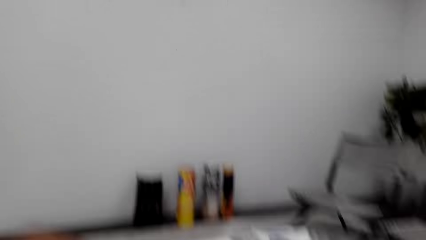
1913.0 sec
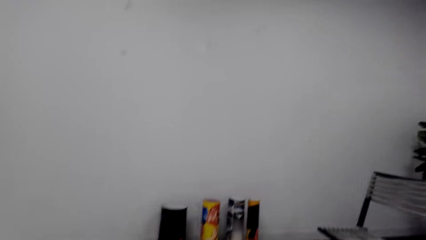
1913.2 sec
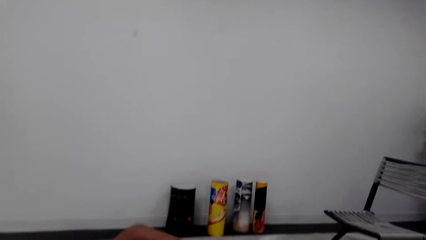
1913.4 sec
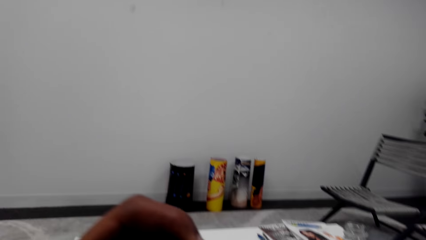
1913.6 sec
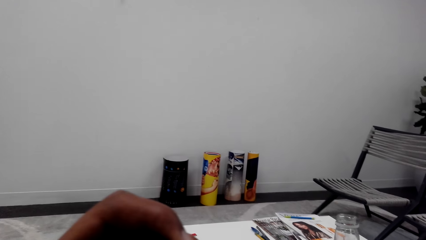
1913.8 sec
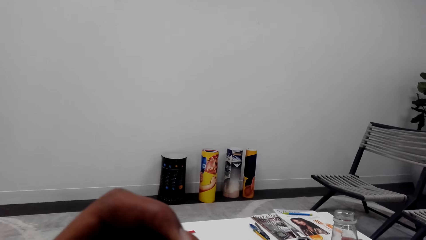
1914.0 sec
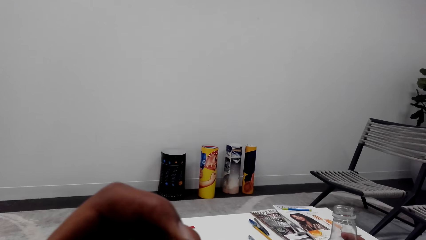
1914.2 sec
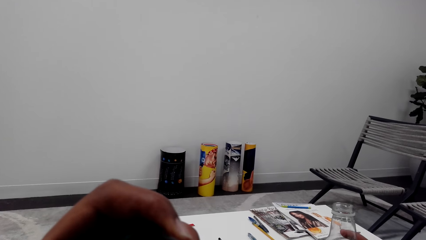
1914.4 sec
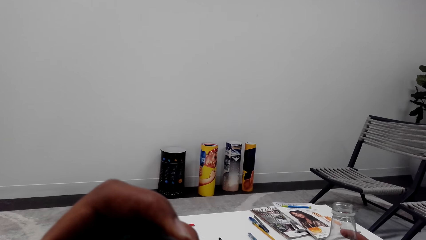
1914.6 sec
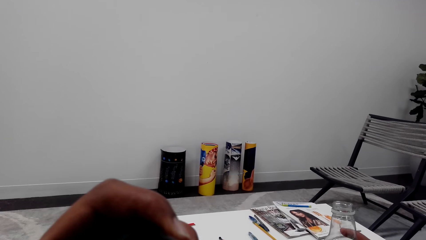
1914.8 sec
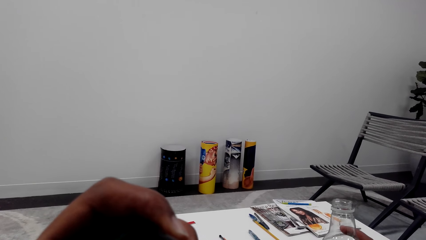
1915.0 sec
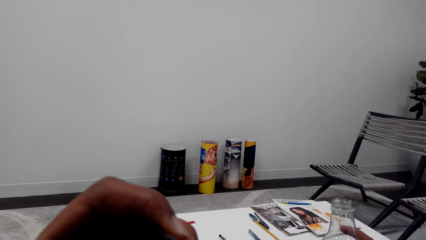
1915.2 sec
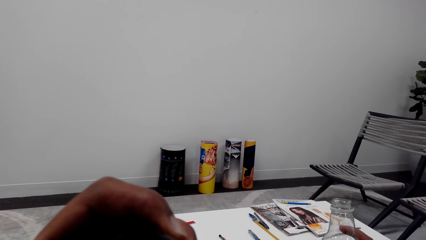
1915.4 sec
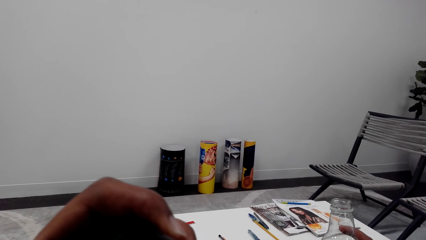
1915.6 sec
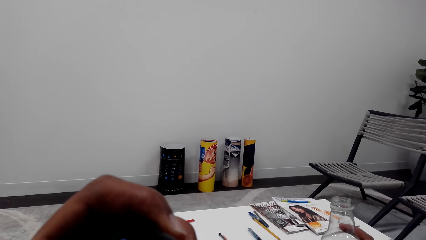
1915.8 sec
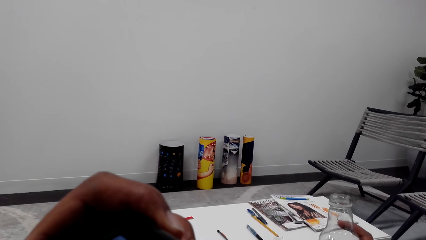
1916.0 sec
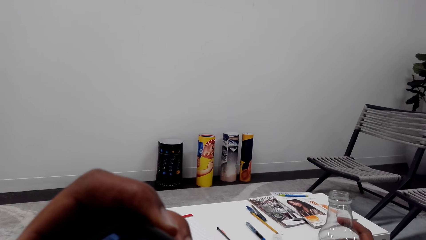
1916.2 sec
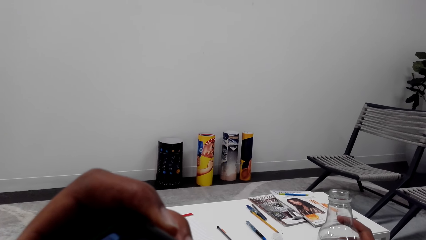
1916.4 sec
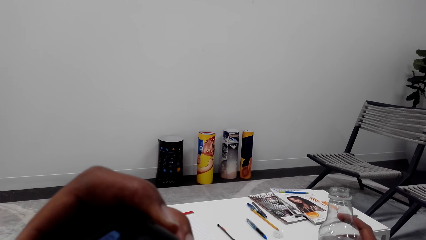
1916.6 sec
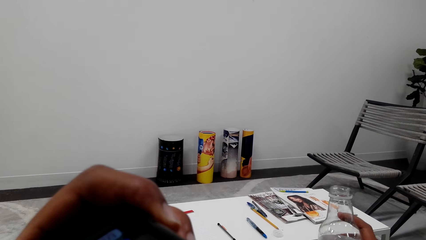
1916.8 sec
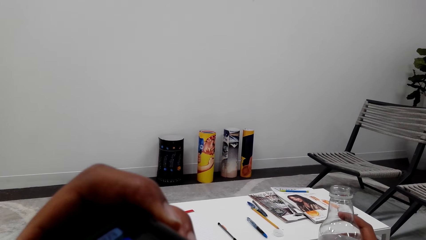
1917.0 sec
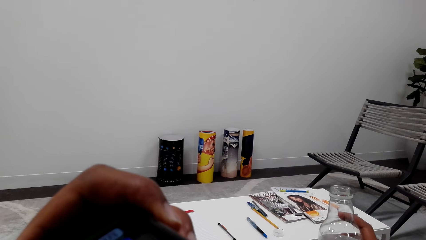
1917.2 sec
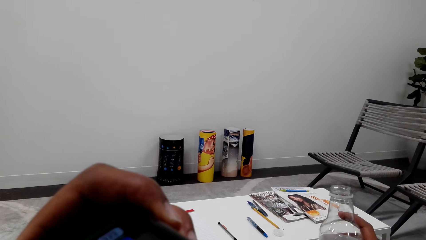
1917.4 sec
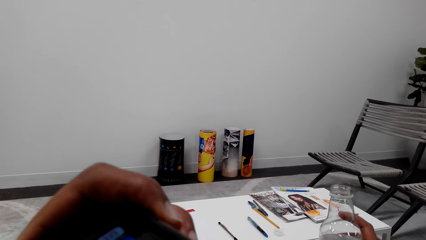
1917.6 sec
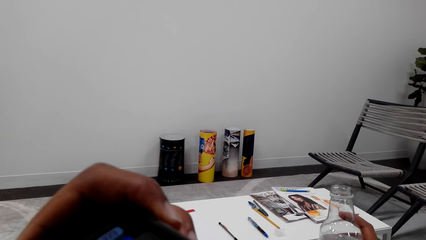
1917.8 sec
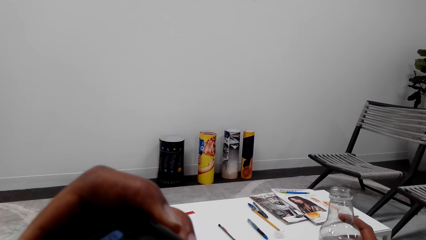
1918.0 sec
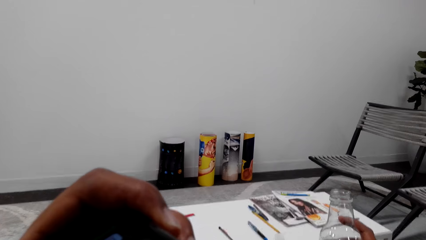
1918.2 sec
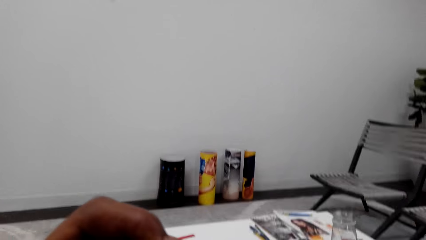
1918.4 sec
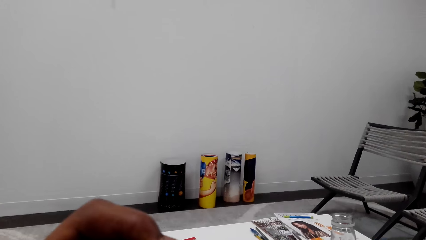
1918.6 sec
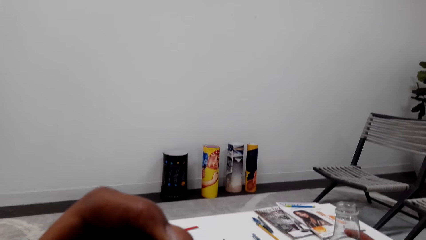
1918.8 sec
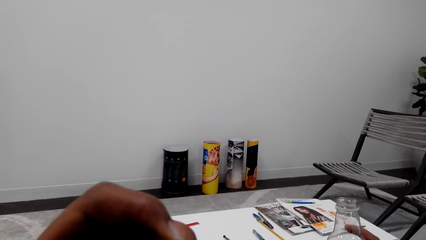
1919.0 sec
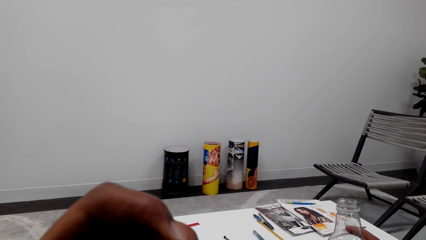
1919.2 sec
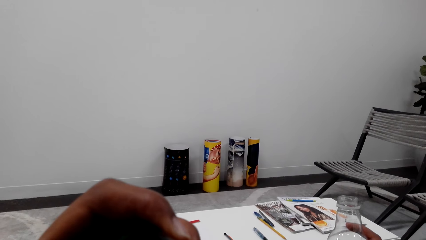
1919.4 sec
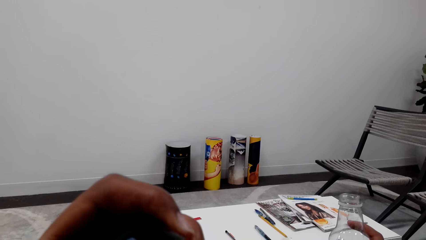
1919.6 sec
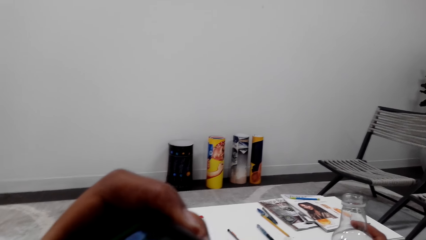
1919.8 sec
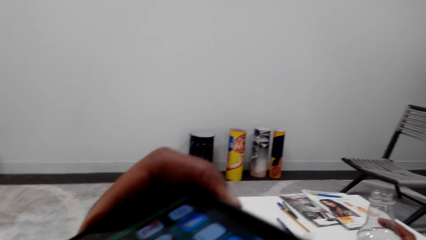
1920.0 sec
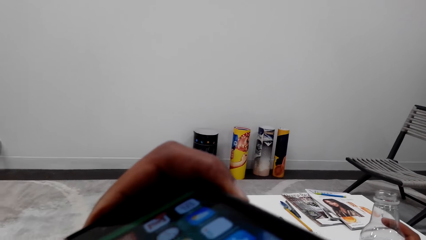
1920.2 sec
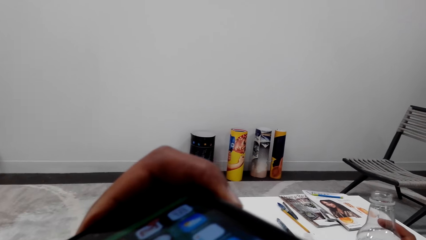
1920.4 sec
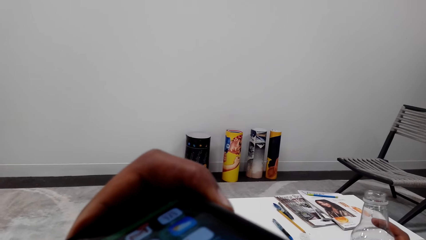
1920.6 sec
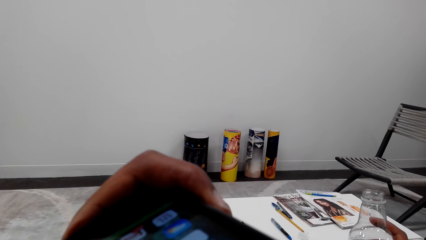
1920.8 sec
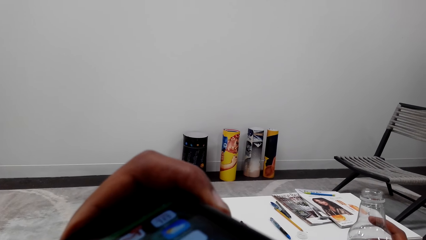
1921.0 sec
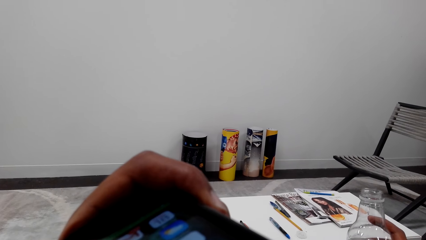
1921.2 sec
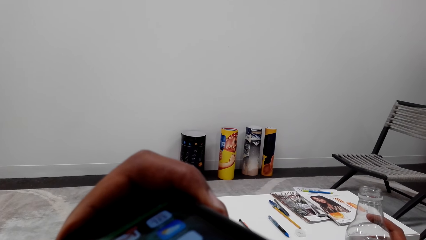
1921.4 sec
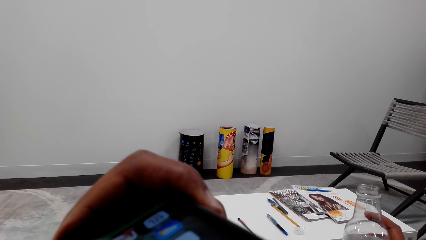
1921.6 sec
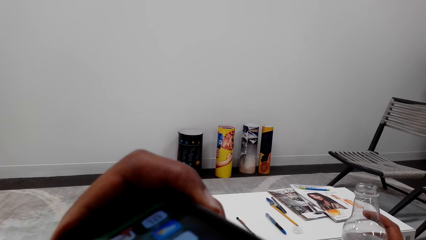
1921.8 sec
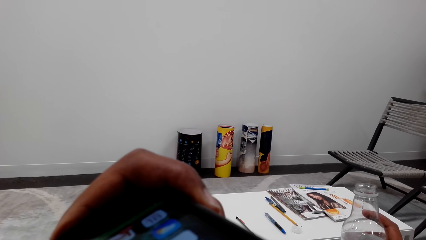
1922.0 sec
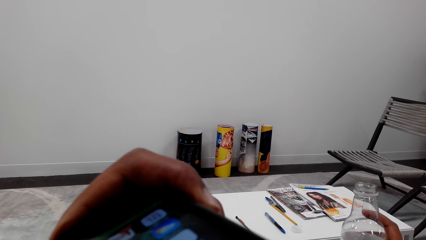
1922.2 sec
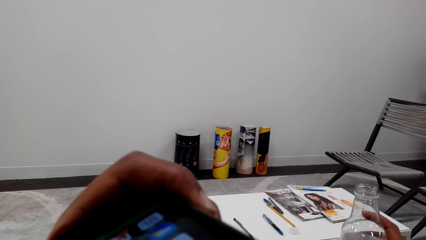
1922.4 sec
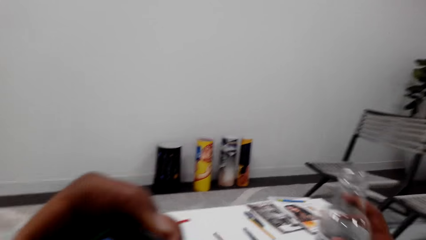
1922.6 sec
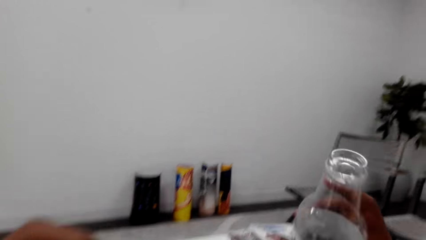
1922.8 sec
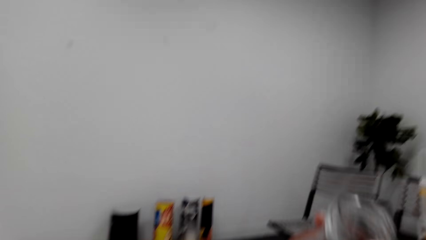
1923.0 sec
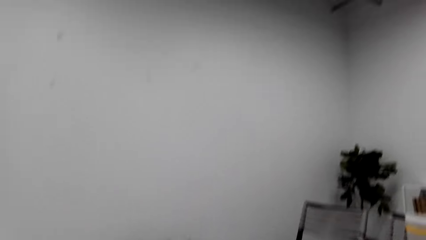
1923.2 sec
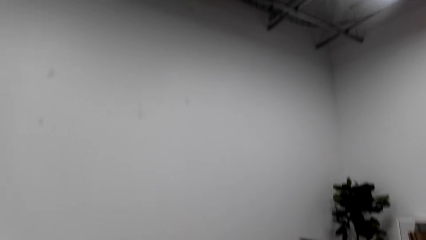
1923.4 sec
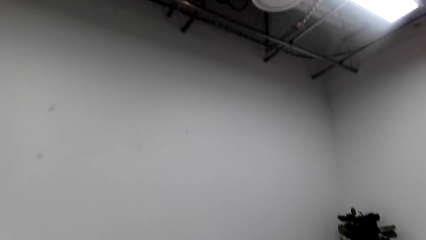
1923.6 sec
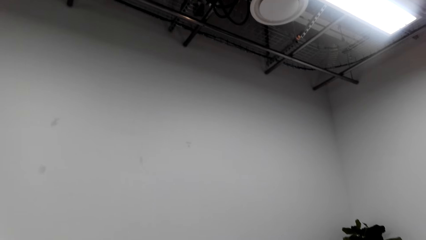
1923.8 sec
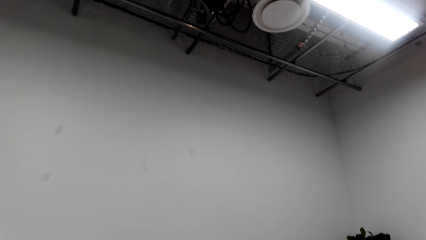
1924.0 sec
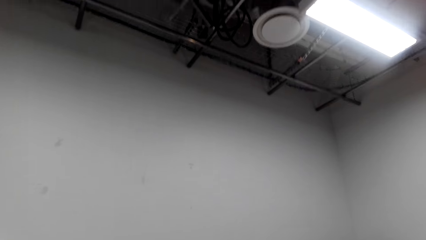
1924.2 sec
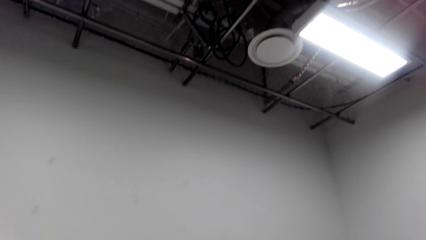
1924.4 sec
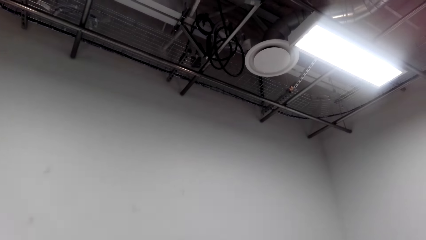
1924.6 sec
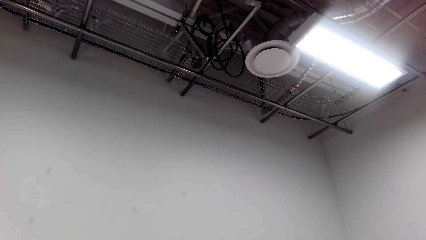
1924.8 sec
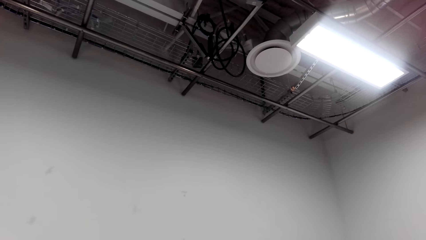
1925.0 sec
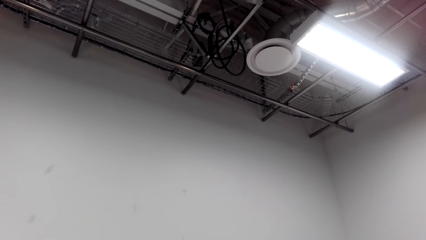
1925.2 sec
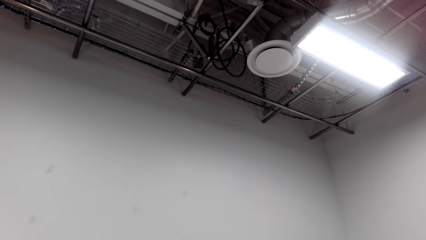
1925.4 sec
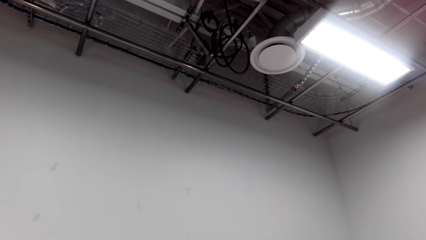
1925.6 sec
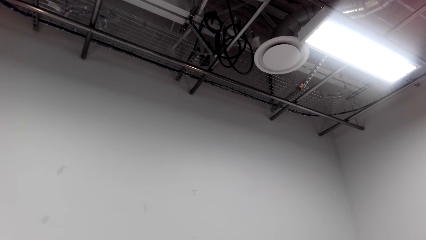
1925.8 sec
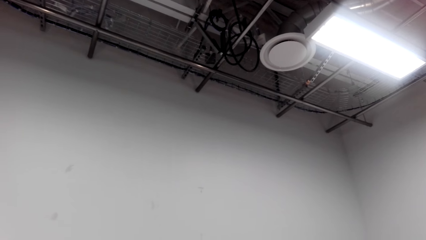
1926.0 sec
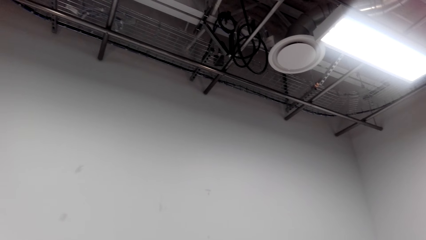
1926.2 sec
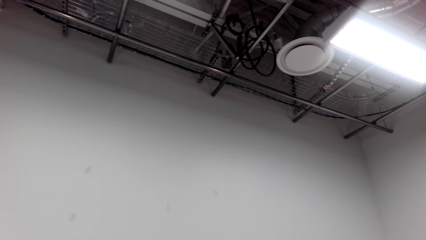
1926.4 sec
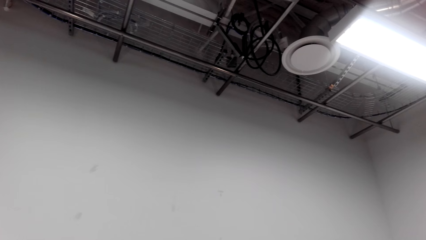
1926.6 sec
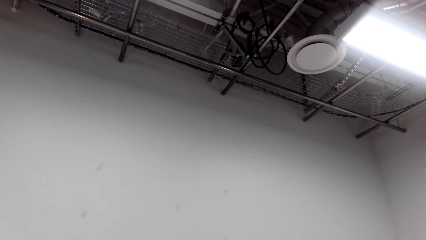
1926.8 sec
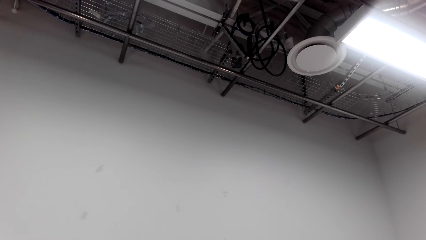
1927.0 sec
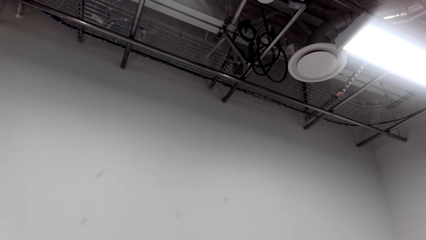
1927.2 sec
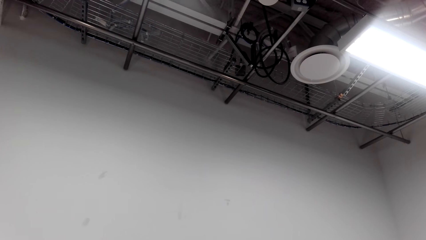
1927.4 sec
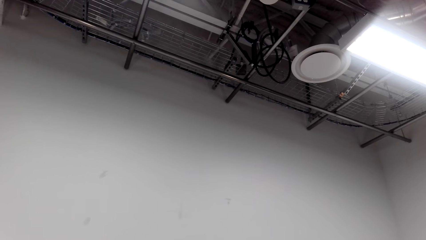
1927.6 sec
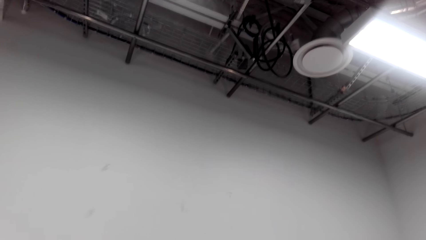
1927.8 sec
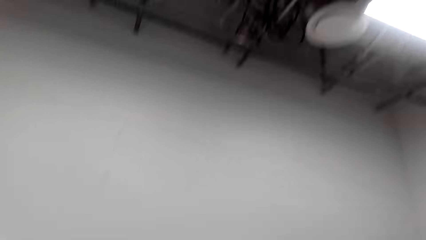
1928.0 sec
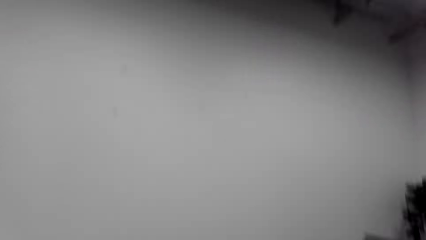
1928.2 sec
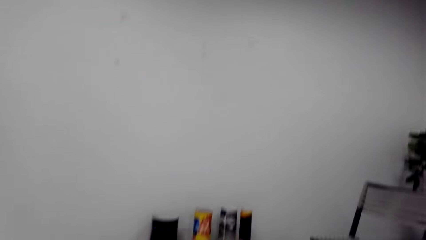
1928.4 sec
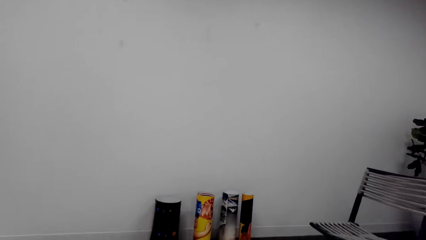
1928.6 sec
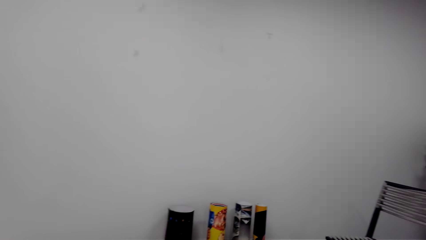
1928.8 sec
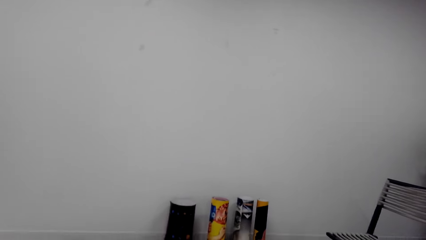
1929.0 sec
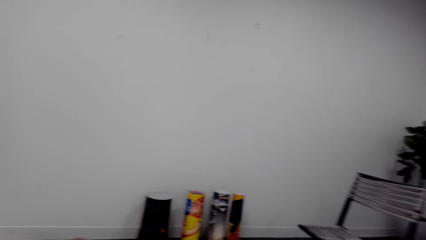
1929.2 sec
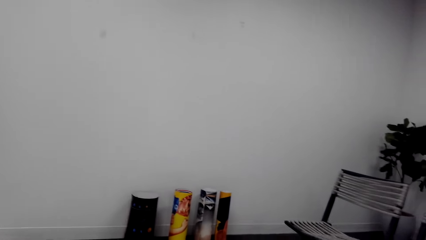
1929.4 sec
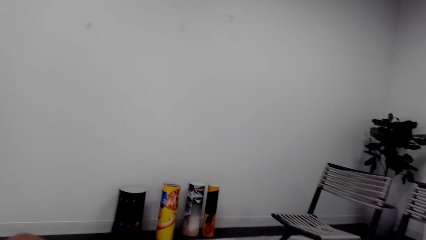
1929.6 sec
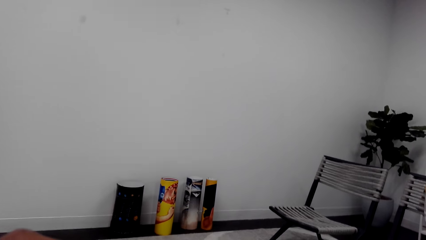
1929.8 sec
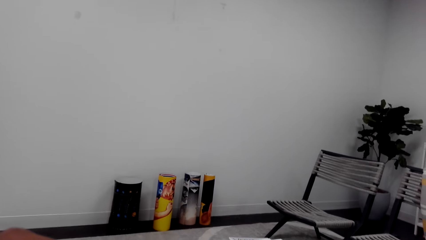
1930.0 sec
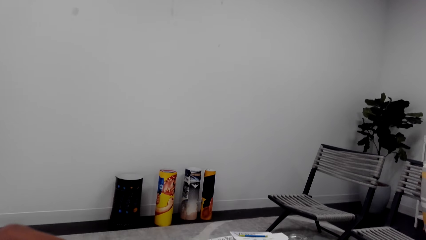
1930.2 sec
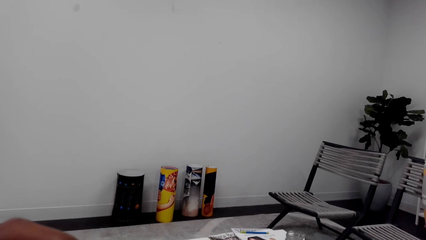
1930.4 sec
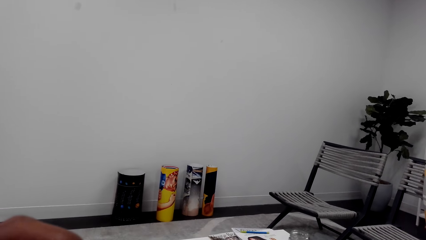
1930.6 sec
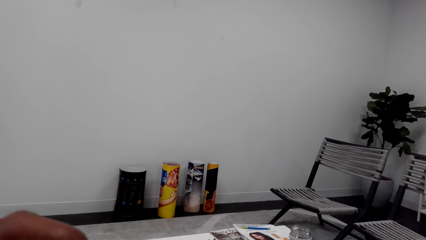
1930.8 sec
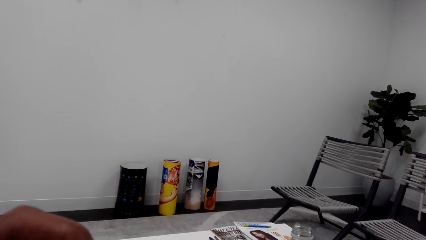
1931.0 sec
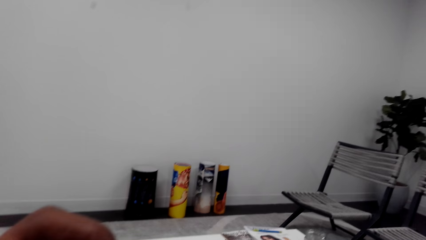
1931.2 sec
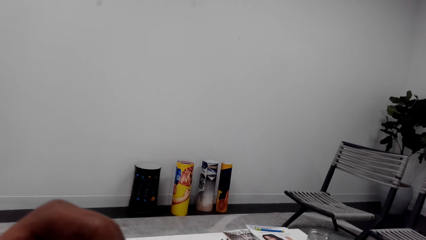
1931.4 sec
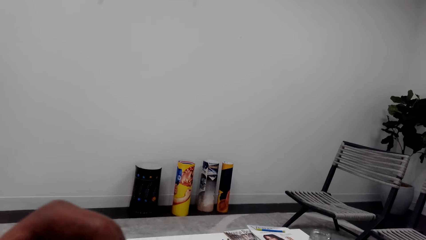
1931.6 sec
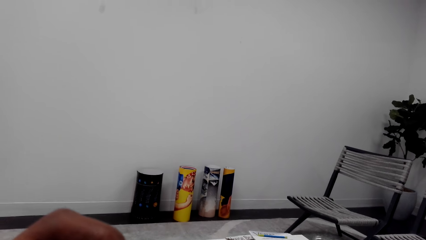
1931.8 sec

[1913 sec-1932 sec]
The camera wearer looks around. They look at the table. They look at the phone. They drink something in the bottle. They lift the bottle. They sit on the chair on the floor. They look at the roof. They look around.
